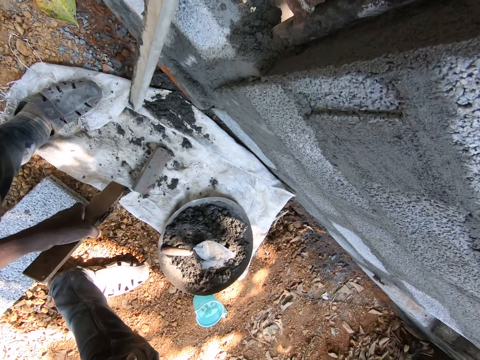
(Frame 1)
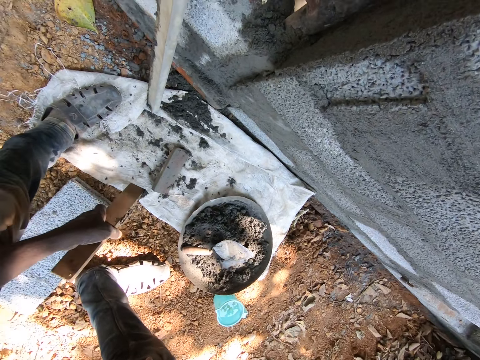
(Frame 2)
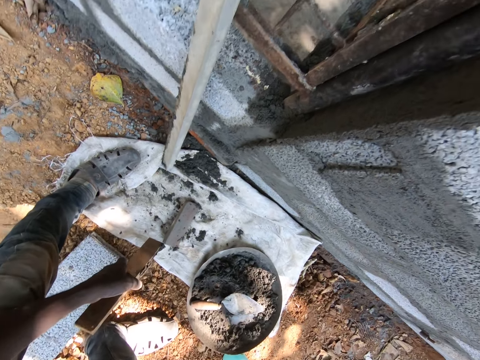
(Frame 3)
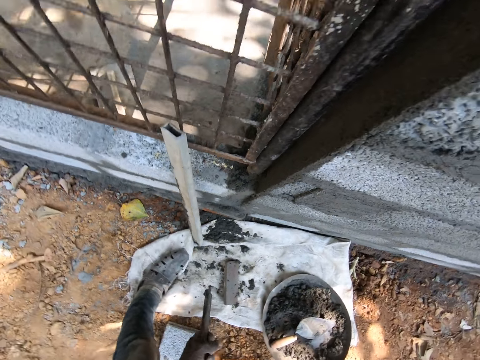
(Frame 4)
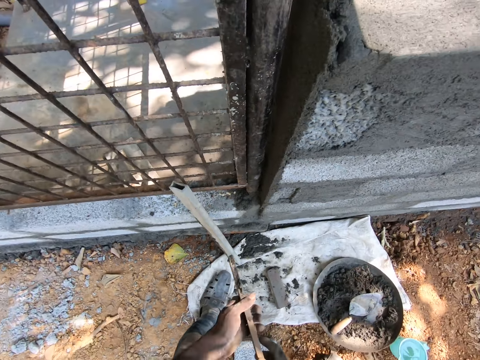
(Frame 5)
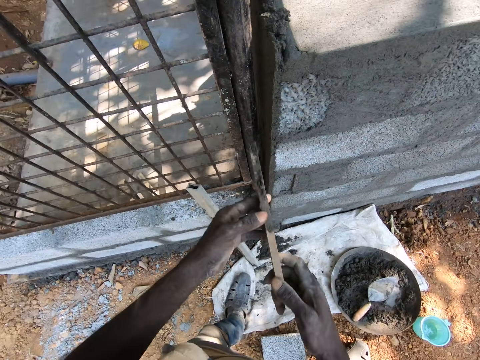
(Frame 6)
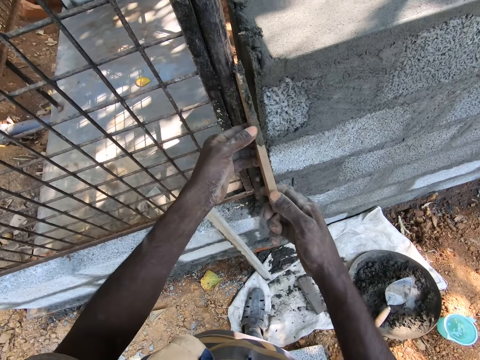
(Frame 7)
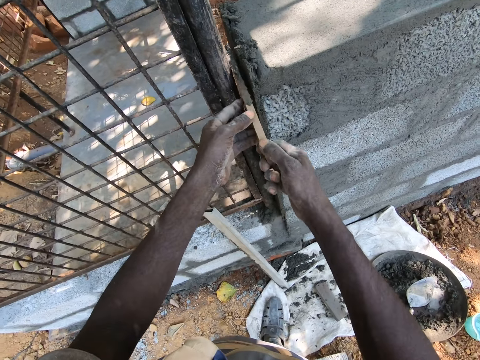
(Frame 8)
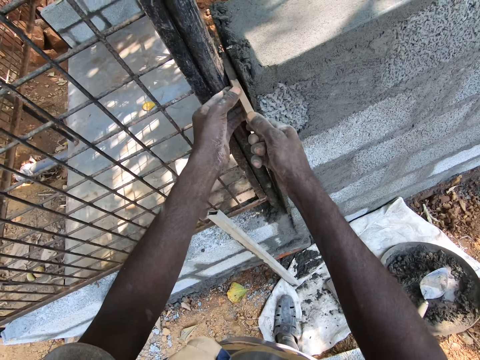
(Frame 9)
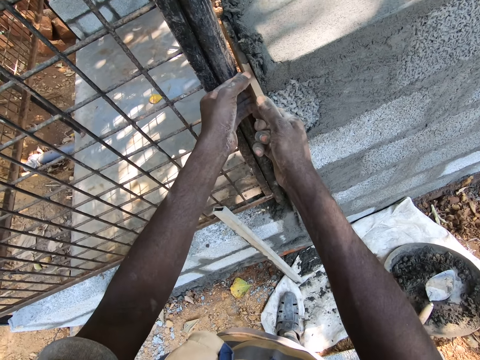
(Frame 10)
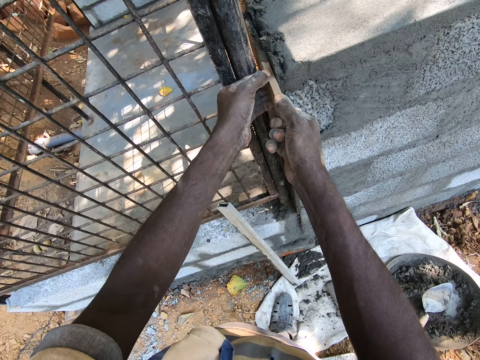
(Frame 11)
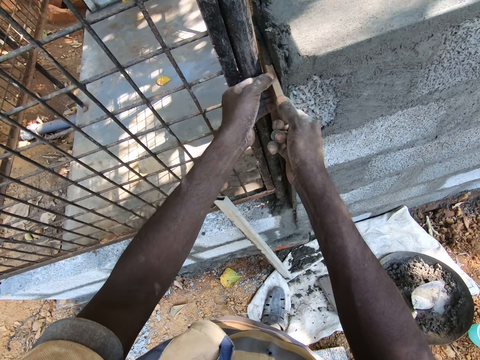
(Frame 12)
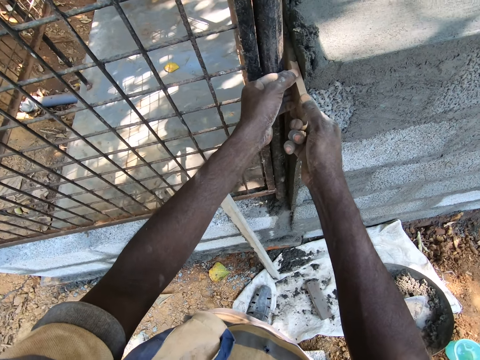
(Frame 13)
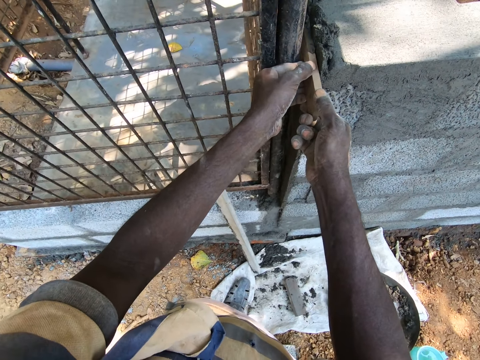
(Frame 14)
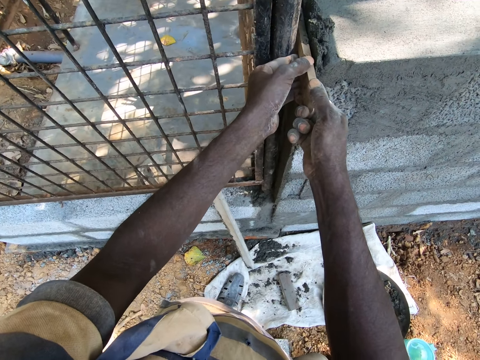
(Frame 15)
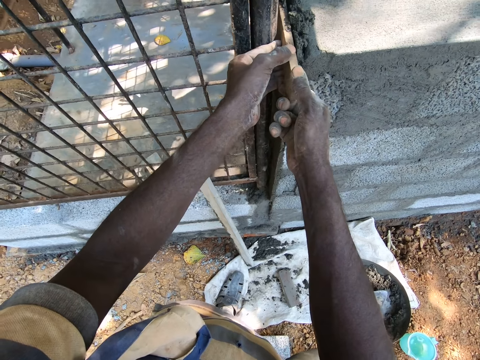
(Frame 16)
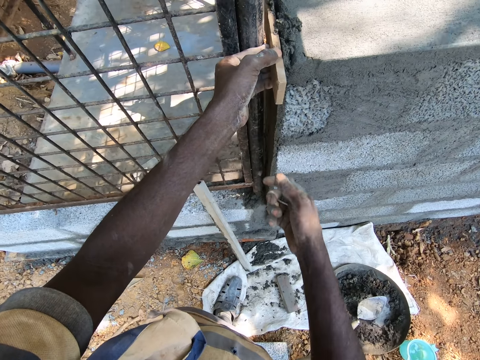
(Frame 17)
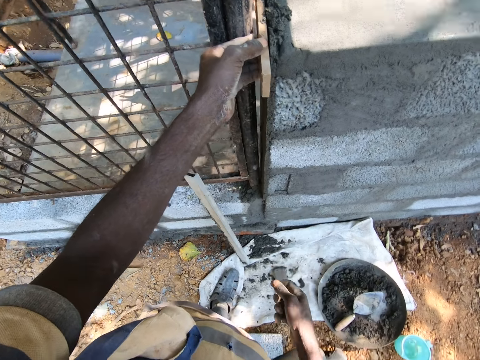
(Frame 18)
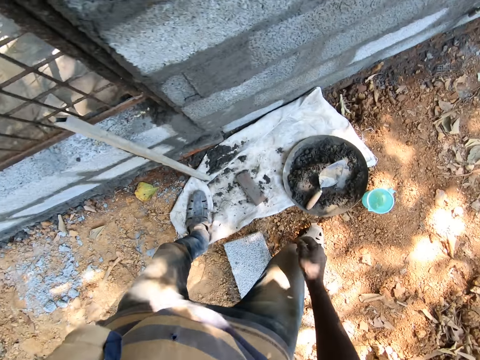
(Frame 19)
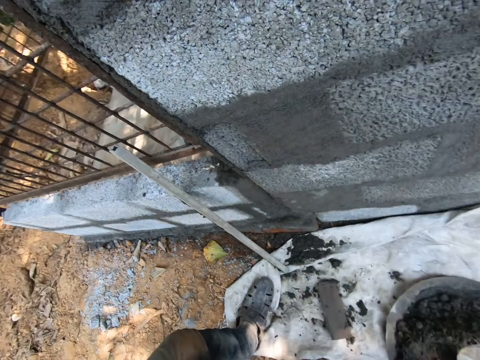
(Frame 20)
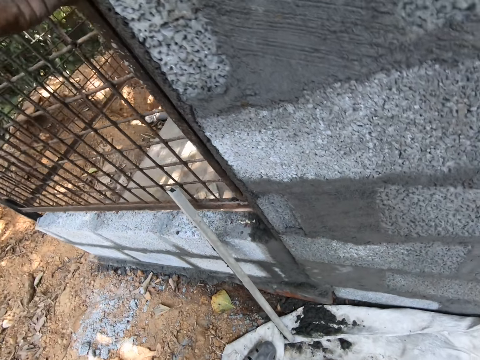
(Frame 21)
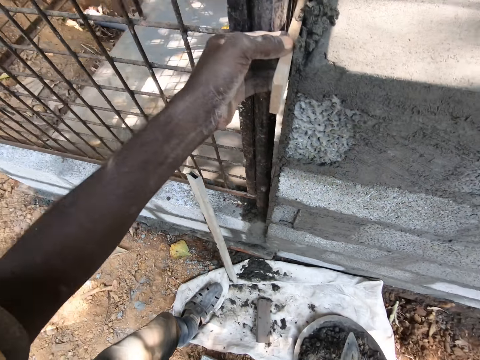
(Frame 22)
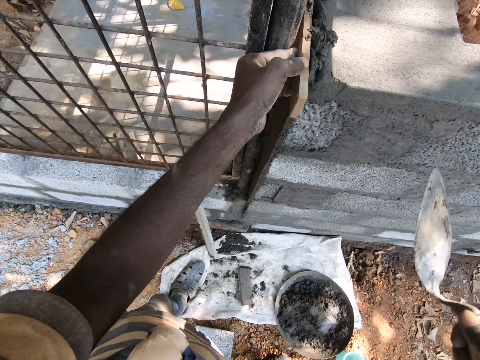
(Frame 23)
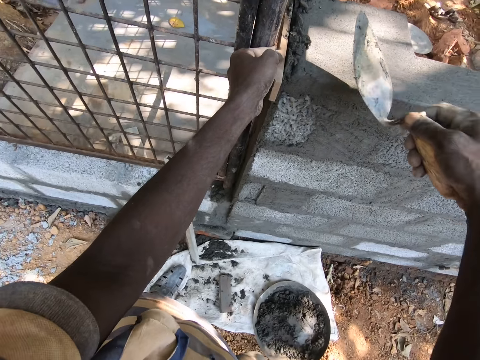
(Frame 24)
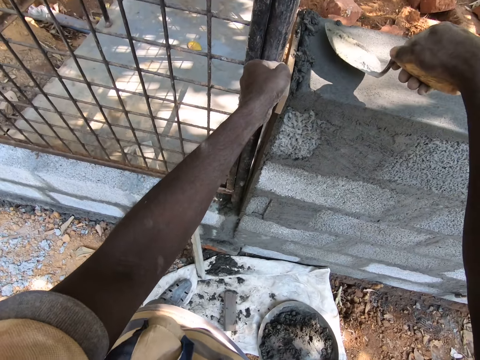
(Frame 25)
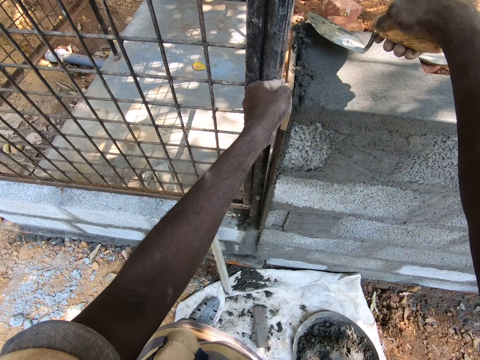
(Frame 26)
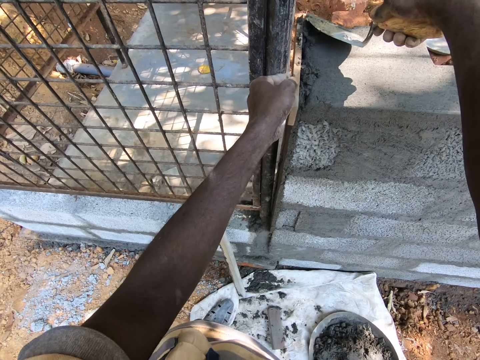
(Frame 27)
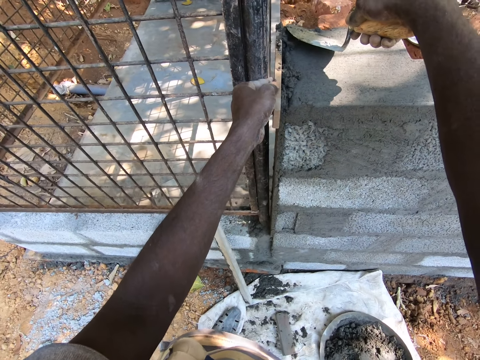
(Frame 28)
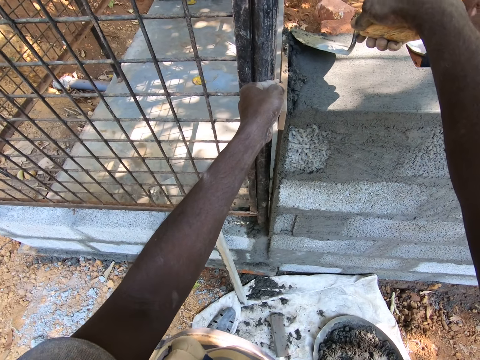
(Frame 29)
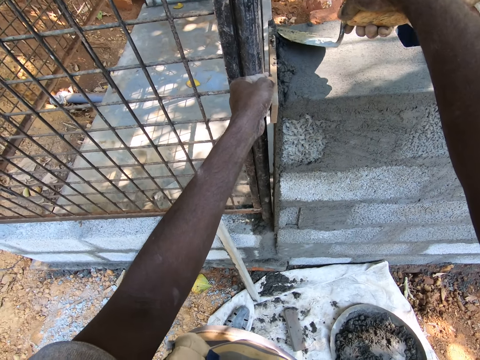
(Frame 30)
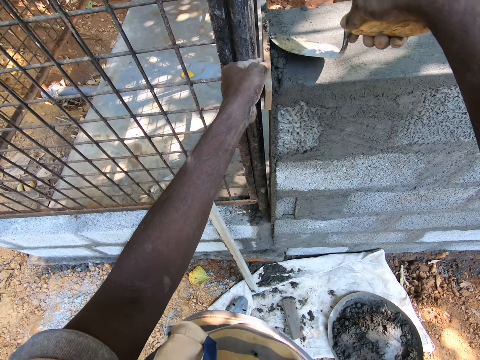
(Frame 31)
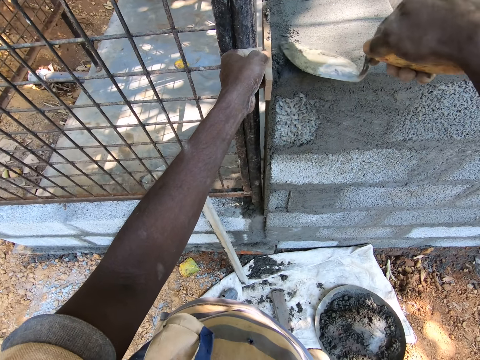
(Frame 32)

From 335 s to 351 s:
The camera wearer looks around. He converses with the man. He holds the wooden stick with his hands. He smoothens the brick wall with the wooden stick in his hands. He removes his right hand from the wooden stick. He picks up a trowel from a head pan on the ground with his right hand. He smoothens the brick wall with the trowel in his right hand and the timber.

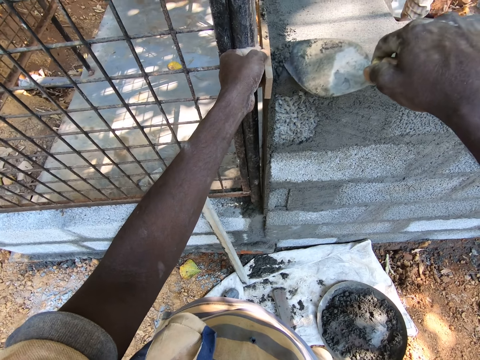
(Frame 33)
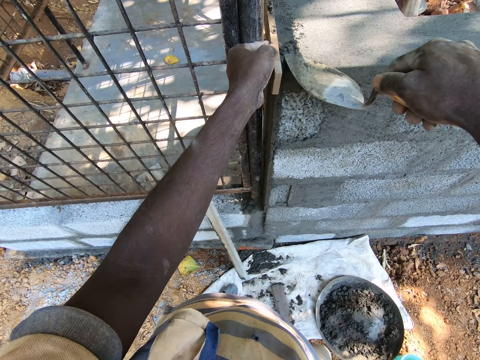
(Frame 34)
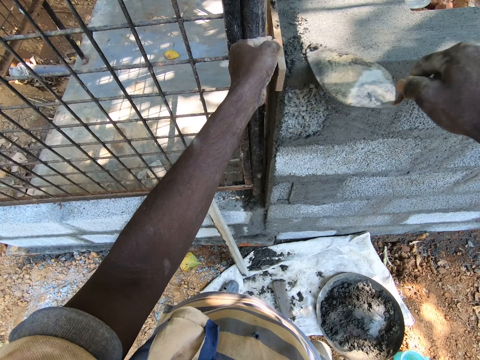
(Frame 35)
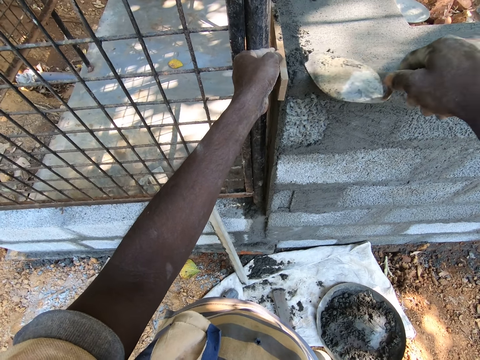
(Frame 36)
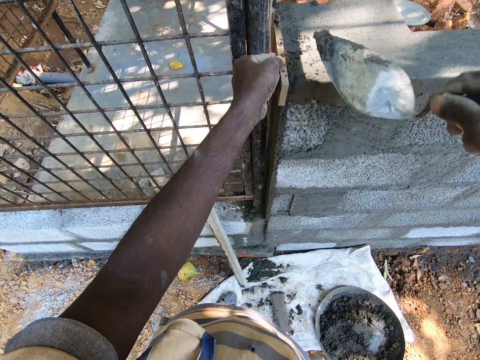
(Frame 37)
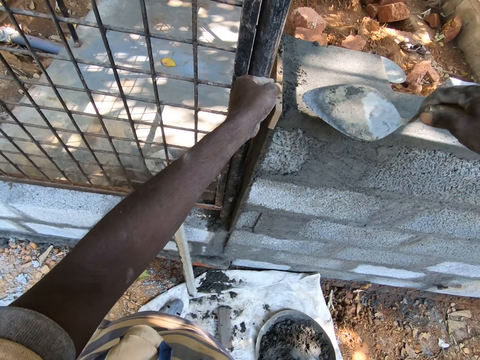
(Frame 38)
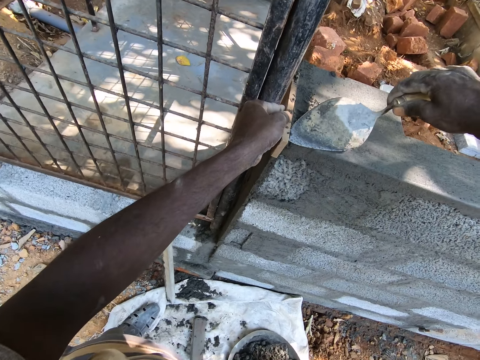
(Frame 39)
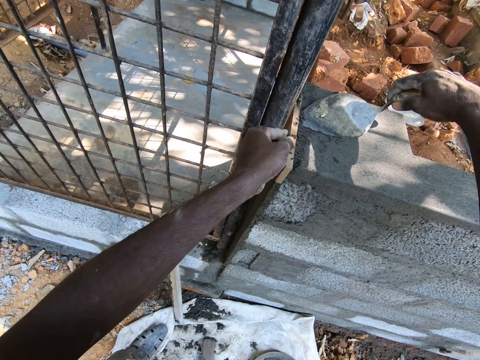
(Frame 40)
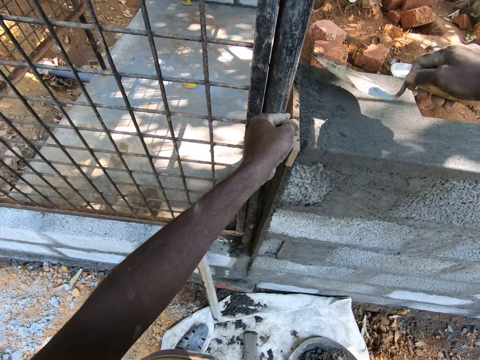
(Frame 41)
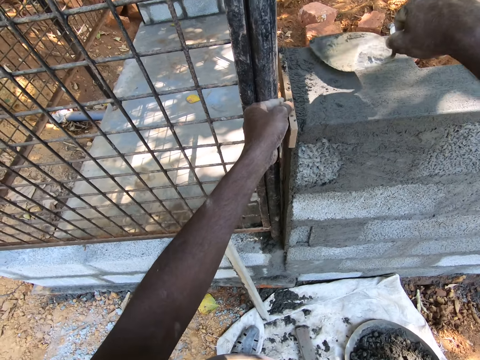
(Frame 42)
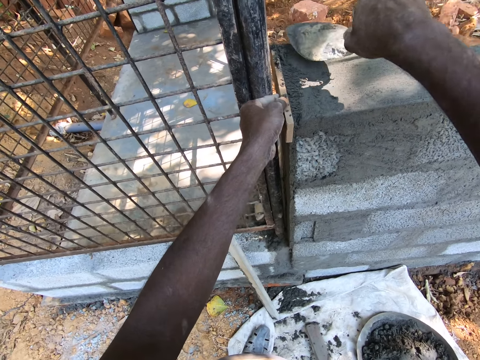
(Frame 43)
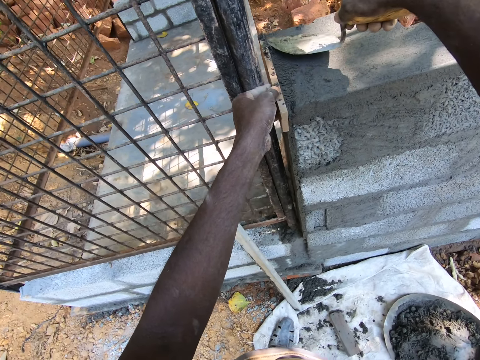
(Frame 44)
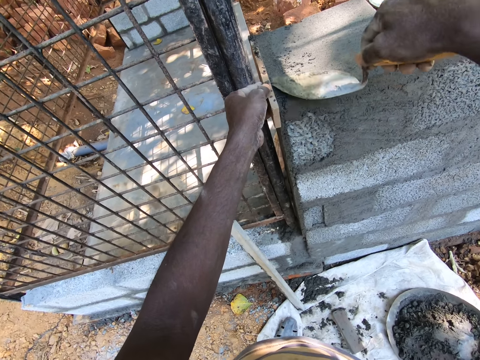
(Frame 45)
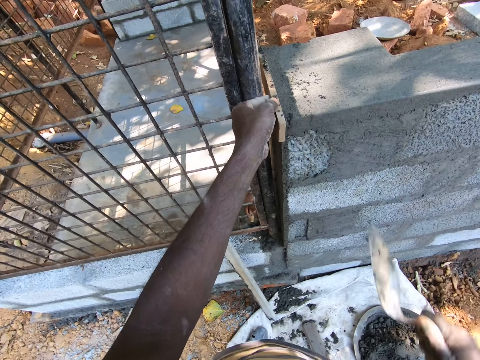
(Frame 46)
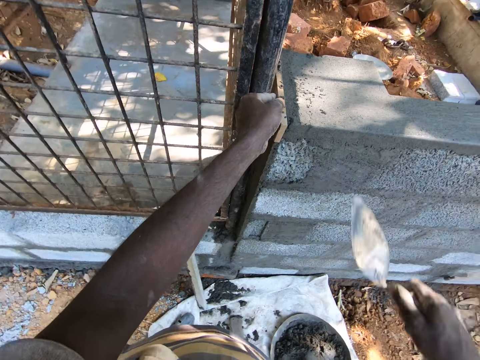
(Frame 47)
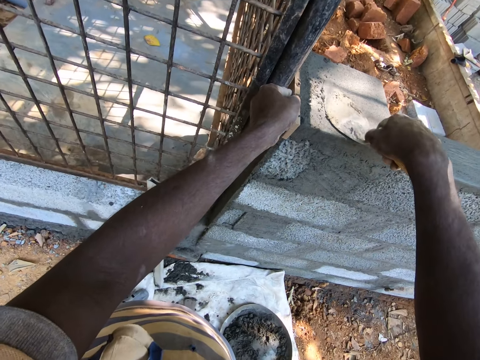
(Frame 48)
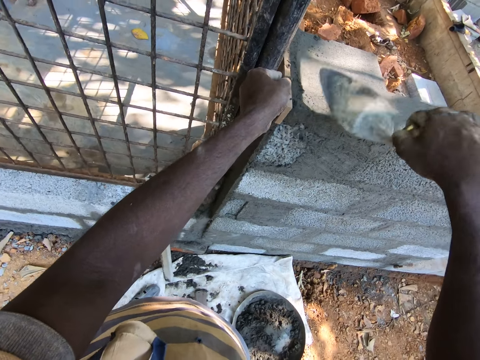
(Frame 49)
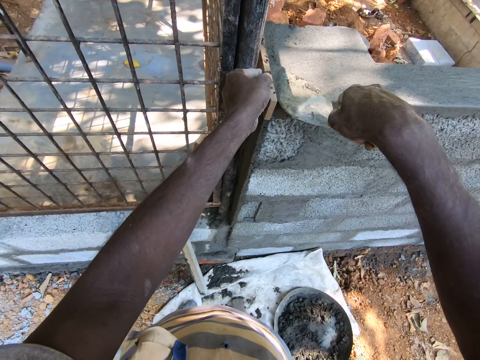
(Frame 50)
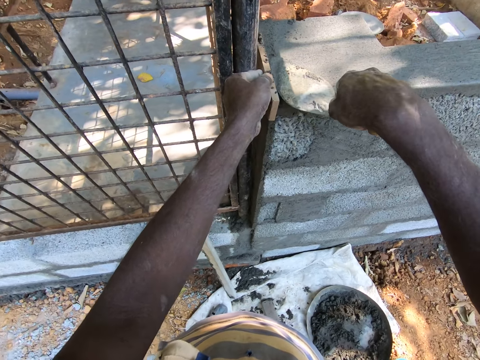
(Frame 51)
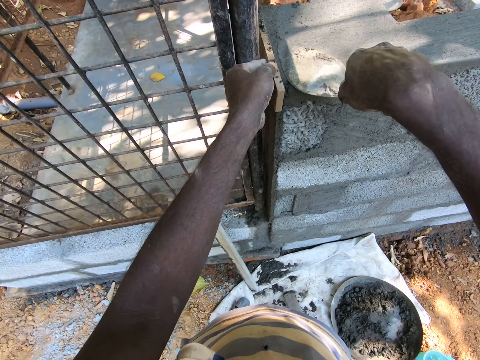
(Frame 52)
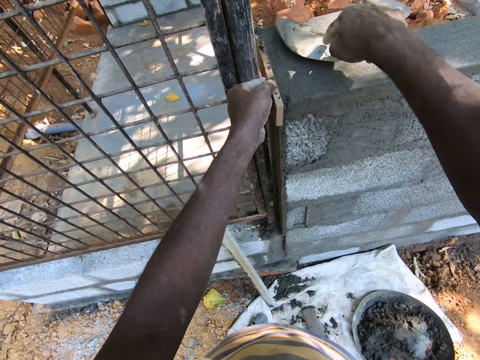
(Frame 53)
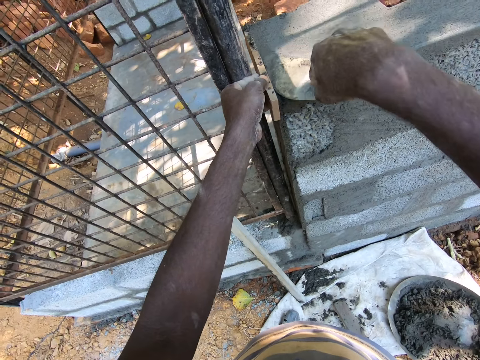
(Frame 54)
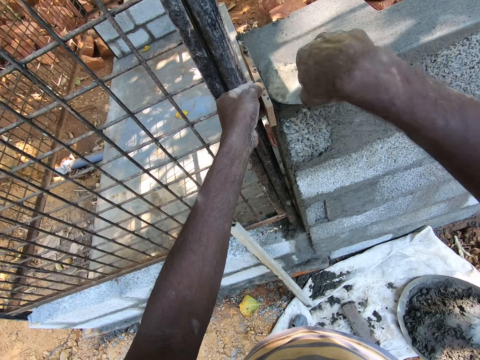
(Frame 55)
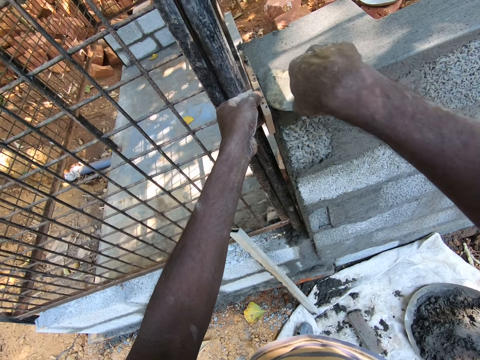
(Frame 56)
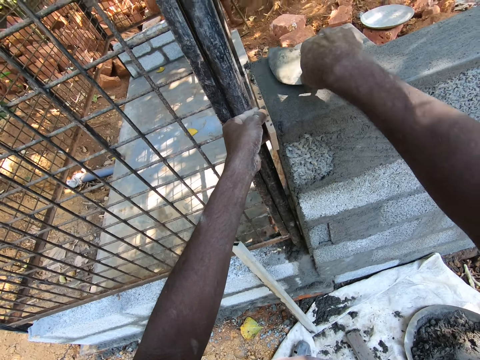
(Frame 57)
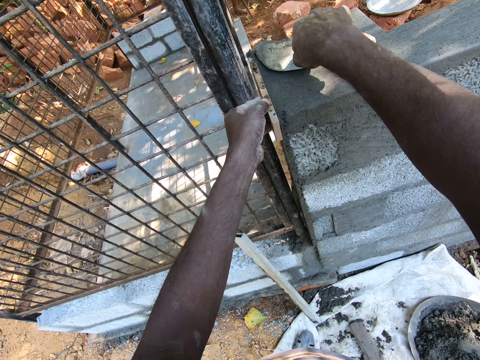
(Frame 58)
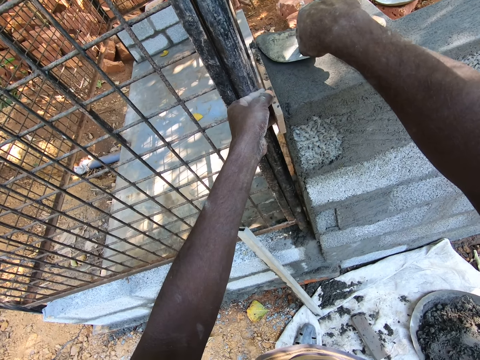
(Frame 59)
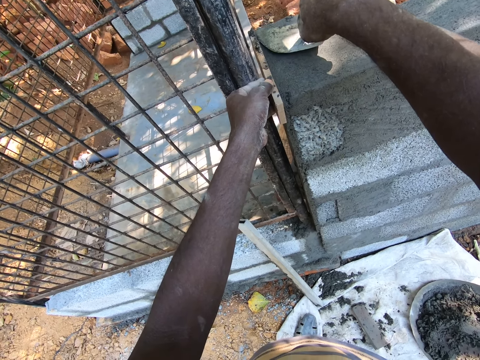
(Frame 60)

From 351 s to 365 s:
The camera wearer packs cement mortar from the brick wall with the trowel in his right hand. He throws cement mortar from the trowel in his right hand to the ground. He smoothens the brick wall with the trowel in his right hand.
